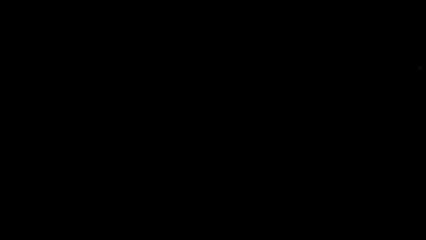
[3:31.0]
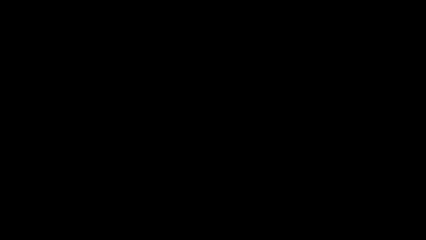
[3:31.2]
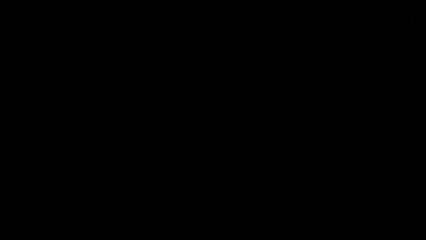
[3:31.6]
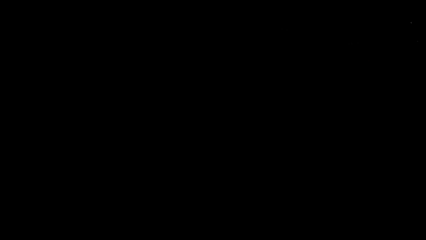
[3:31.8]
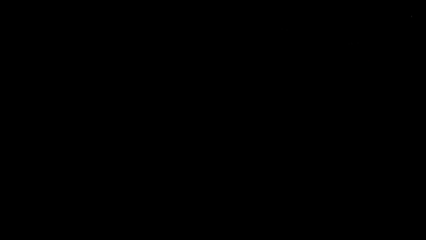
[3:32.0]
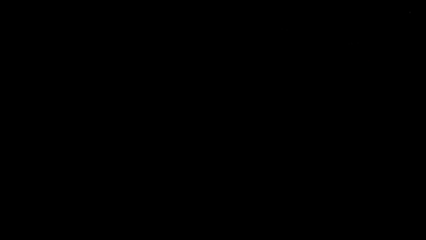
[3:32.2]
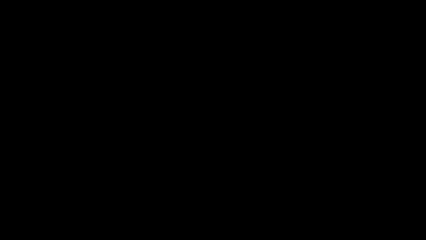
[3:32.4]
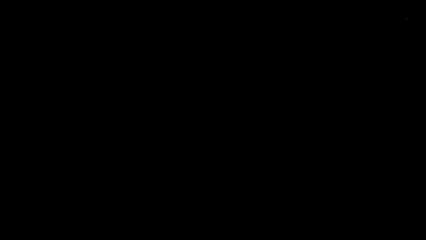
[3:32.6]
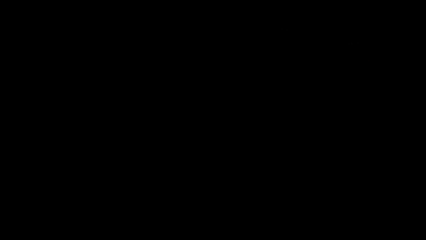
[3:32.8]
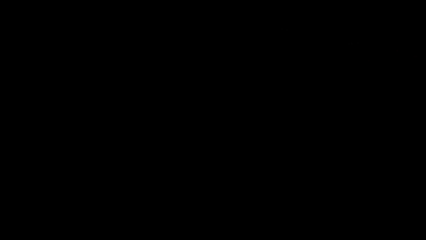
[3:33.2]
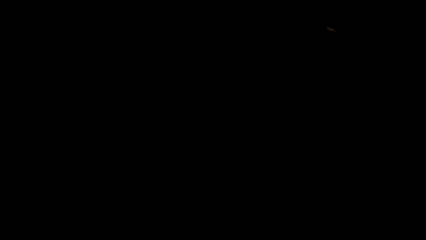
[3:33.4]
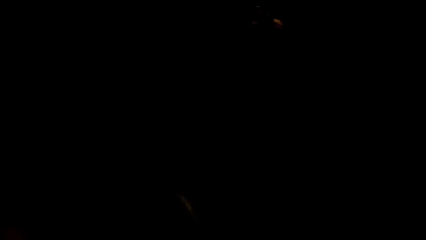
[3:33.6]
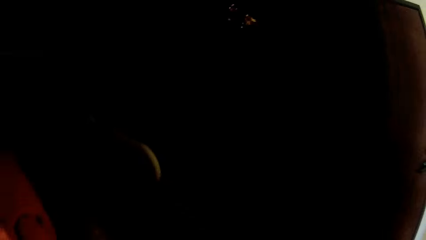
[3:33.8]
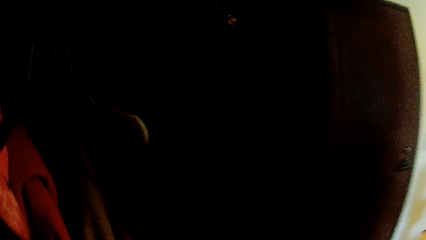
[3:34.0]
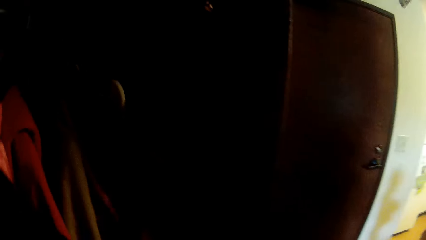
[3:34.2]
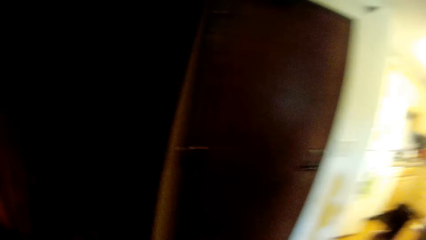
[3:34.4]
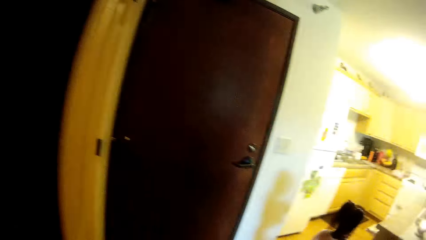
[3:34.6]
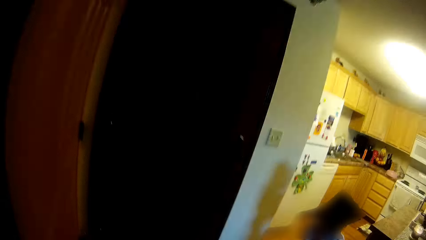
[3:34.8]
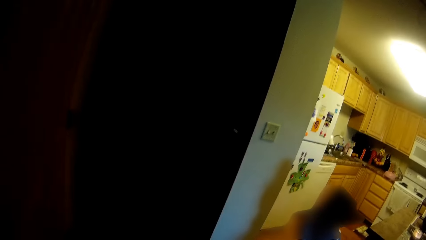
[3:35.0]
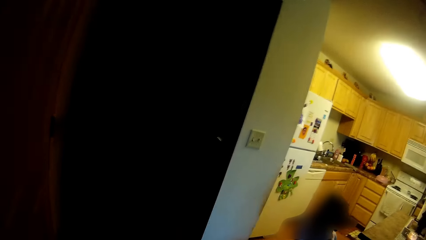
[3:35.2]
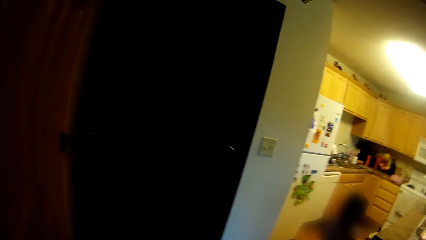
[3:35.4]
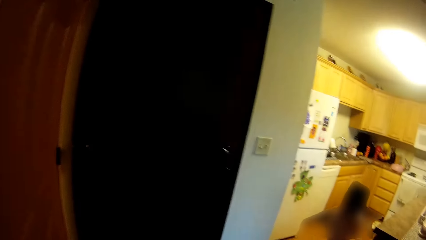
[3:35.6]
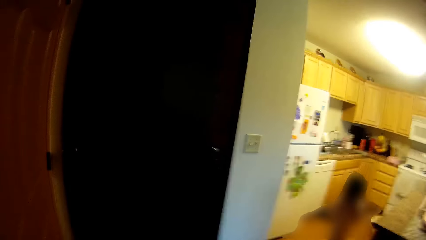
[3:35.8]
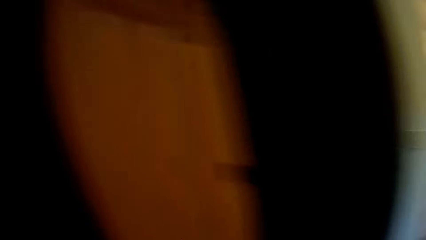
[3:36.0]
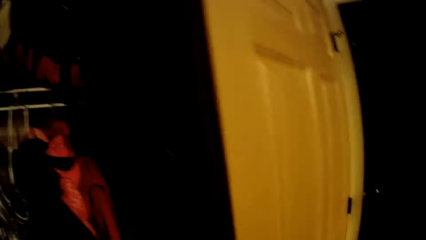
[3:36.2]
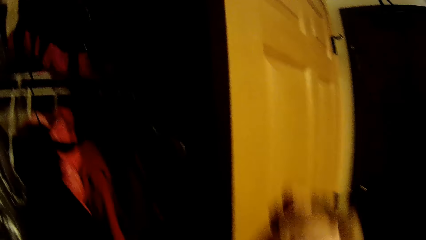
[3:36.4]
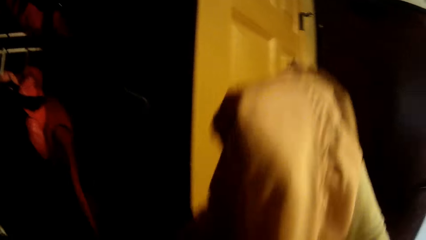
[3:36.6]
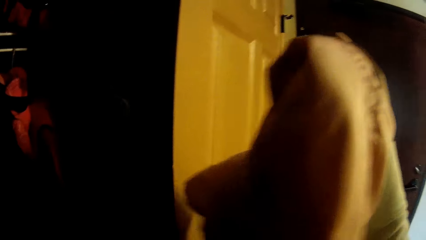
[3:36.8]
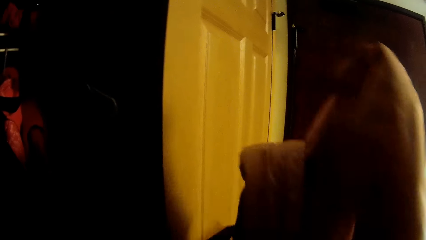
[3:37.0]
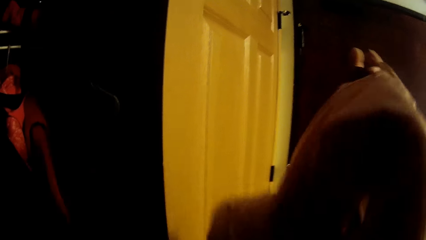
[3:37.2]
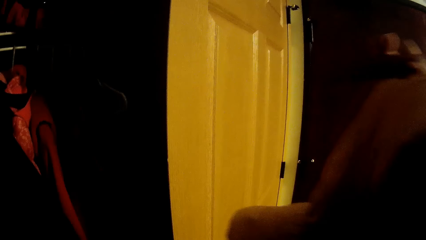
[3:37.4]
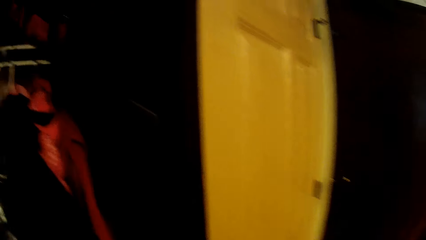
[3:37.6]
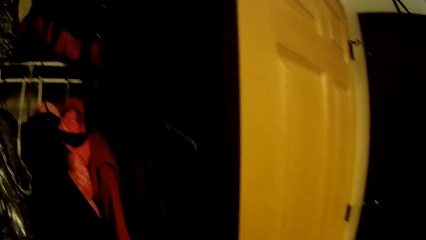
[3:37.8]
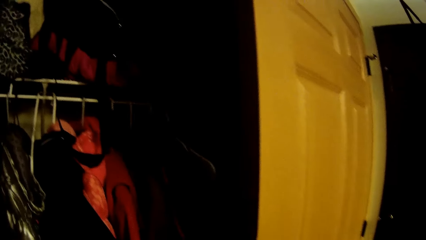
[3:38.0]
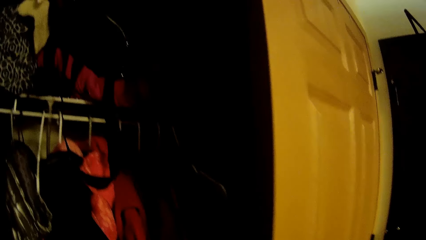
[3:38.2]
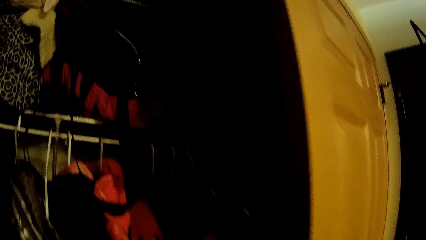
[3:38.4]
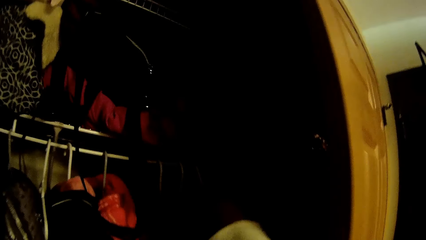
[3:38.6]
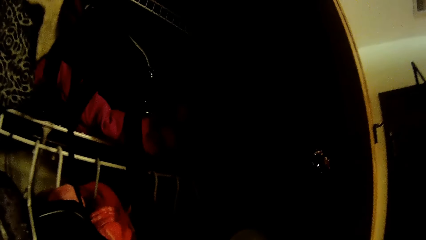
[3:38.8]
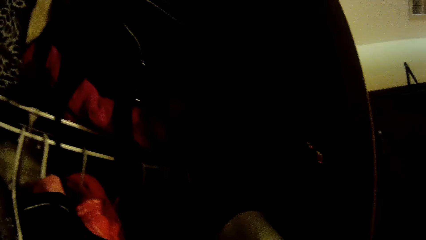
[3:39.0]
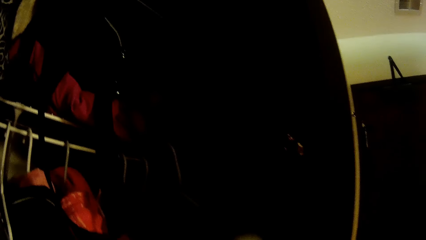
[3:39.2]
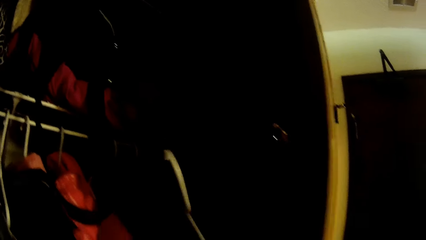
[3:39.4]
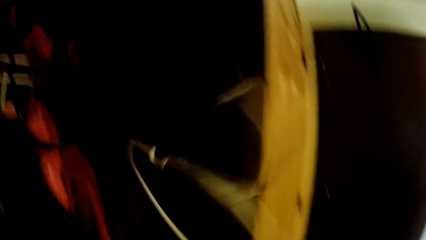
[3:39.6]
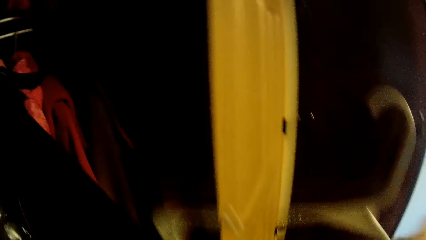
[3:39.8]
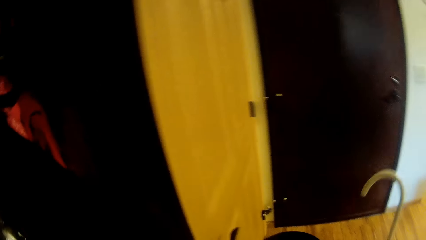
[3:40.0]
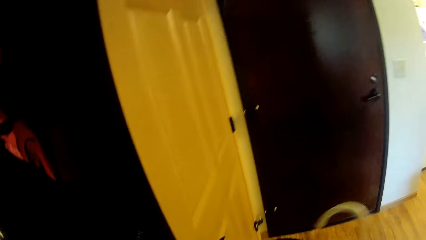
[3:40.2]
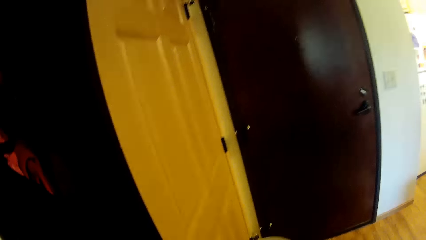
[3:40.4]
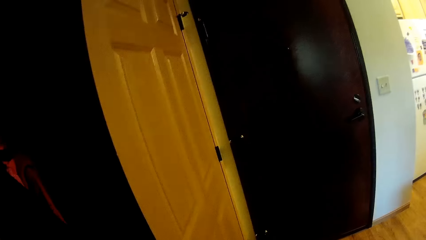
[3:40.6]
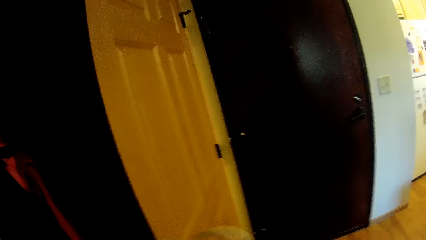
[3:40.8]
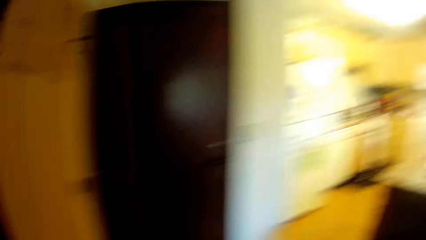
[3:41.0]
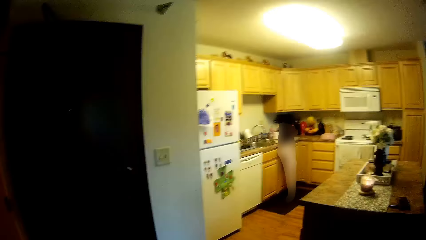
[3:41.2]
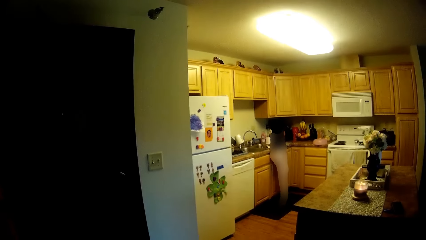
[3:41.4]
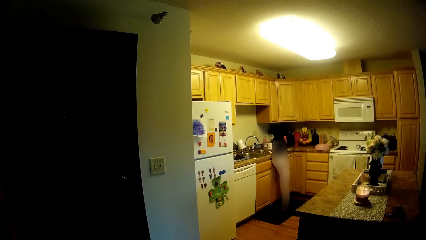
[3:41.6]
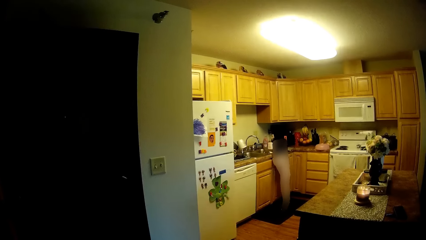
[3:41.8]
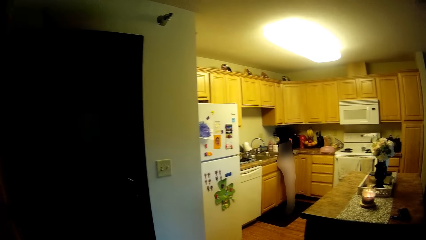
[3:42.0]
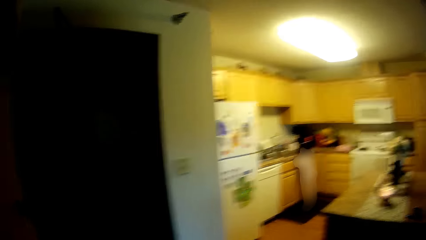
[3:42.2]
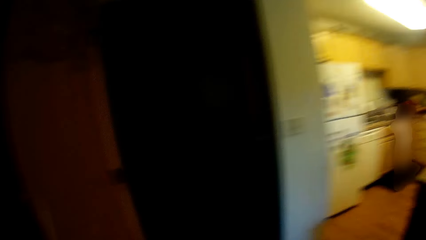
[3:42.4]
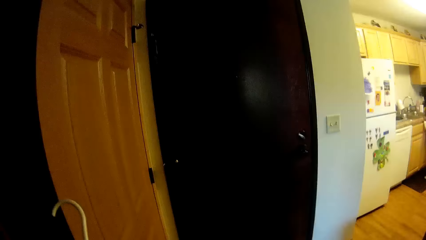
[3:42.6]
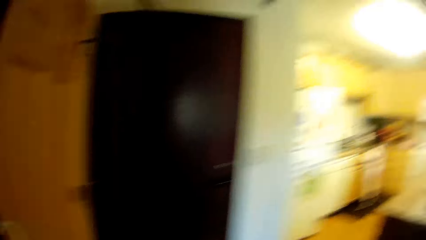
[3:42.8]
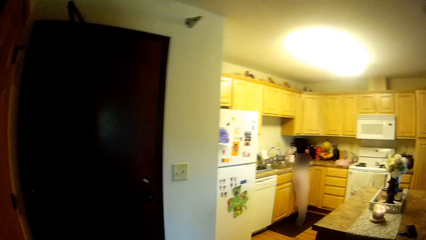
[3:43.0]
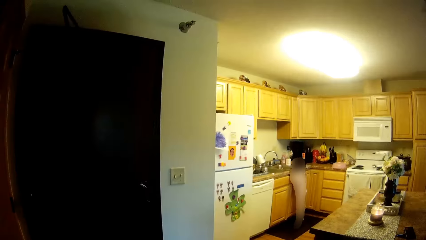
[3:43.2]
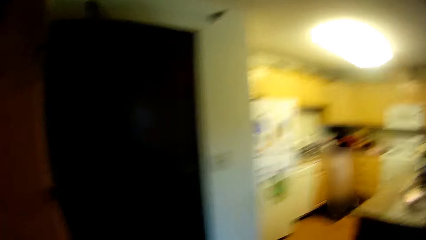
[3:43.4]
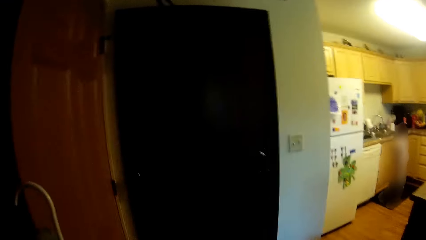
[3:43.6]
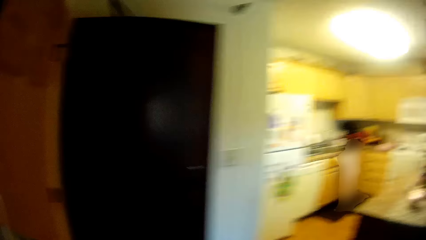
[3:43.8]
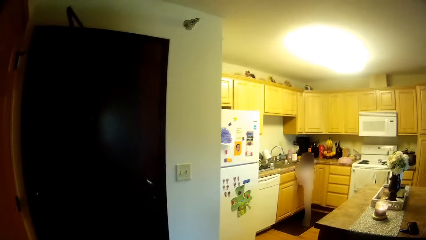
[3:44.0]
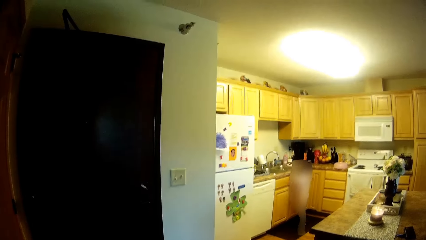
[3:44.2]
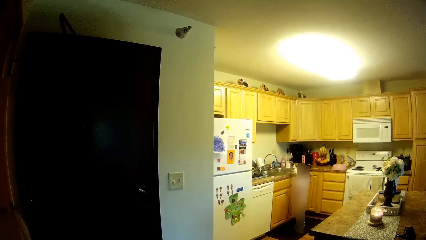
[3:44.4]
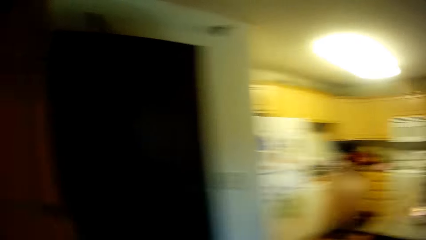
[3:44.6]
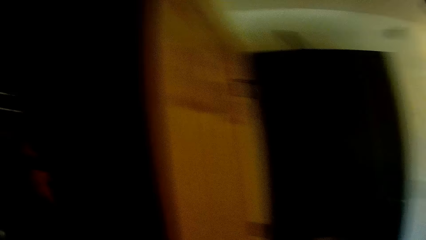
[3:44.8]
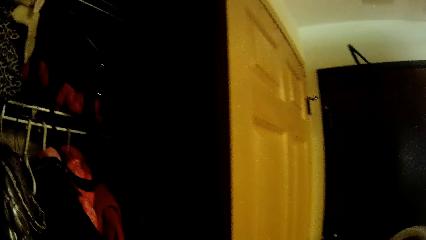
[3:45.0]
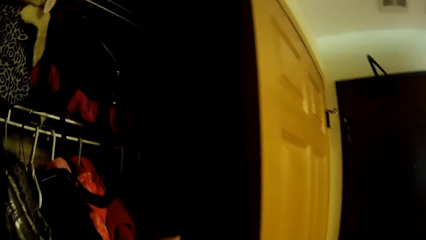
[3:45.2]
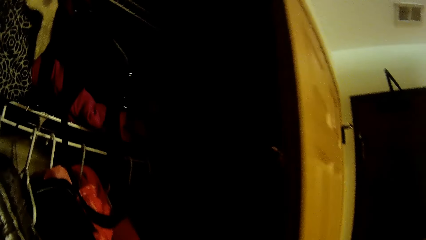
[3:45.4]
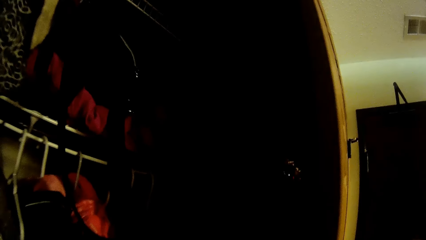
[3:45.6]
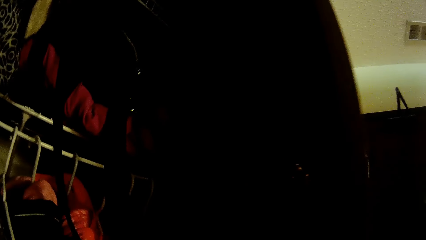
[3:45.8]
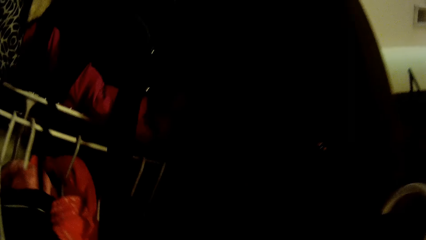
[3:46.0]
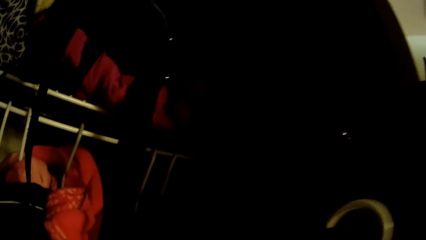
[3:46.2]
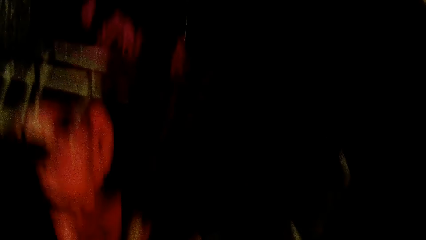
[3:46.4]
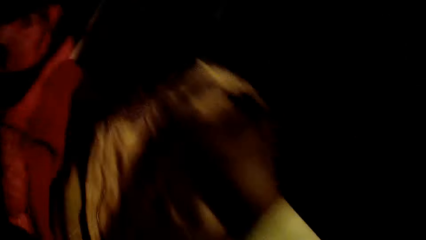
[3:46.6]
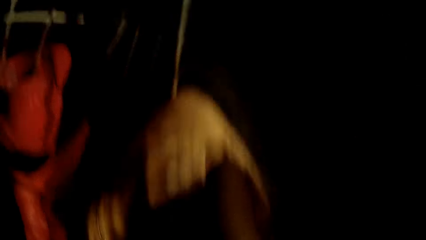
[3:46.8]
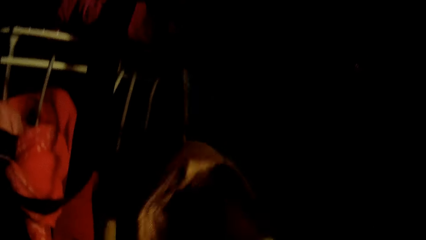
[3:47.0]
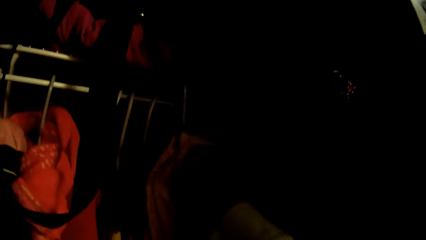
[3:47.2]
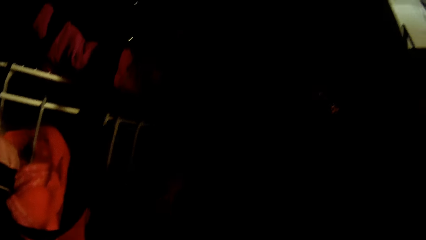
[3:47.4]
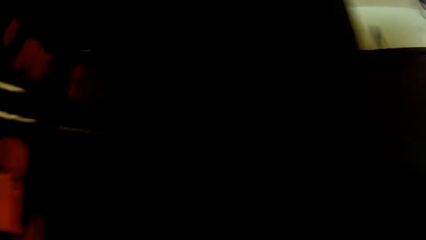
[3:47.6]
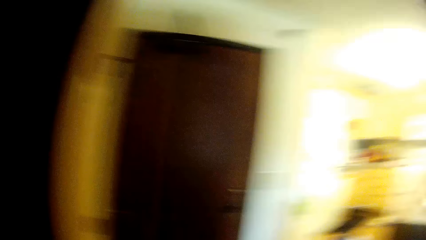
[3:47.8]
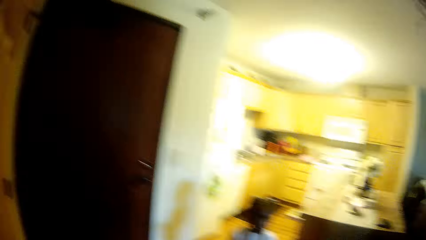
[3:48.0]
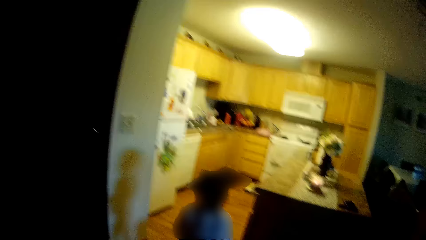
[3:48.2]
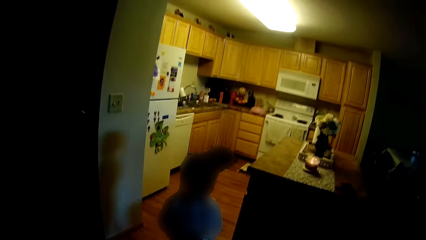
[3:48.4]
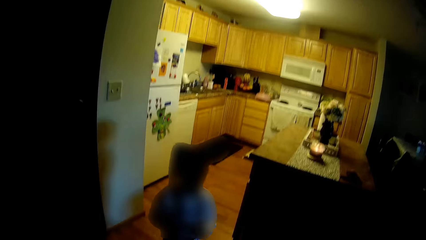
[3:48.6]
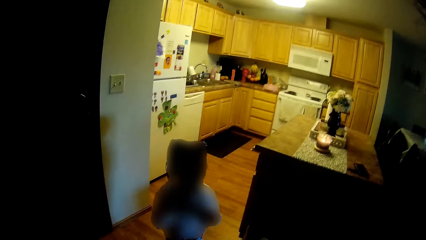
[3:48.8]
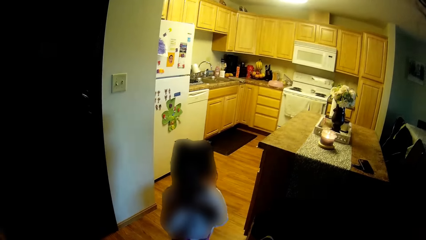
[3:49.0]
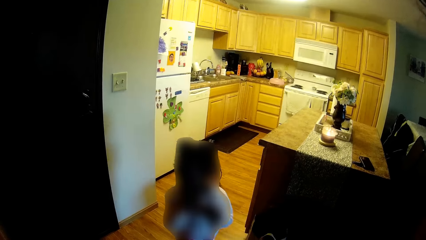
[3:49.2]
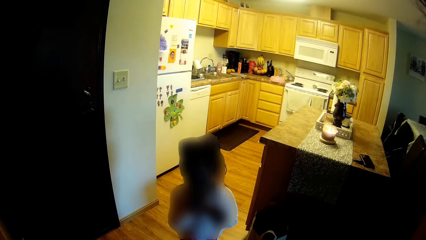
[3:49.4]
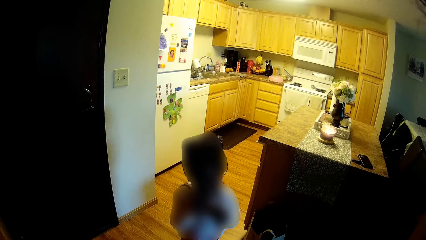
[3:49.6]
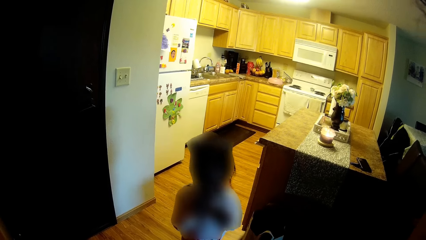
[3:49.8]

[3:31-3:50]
The camera wearer holds a cloth with both hands. She takes a jacket. She removes a hanger from the wardrobe with her left hand. She looks around. She drops the cloth in the wardrobe with both hands.
